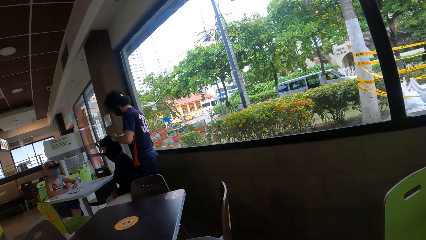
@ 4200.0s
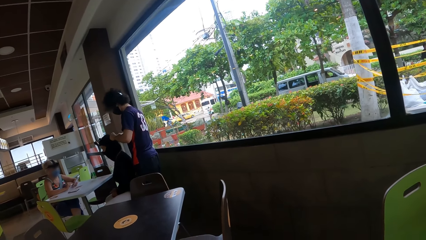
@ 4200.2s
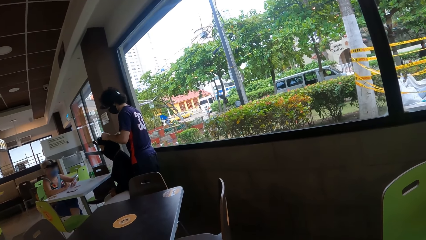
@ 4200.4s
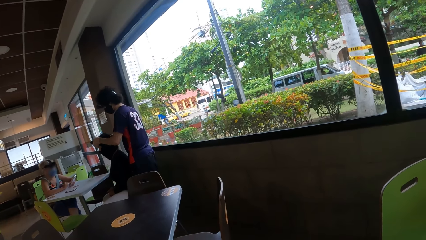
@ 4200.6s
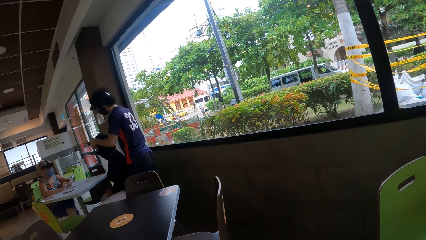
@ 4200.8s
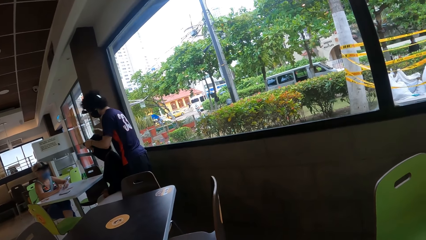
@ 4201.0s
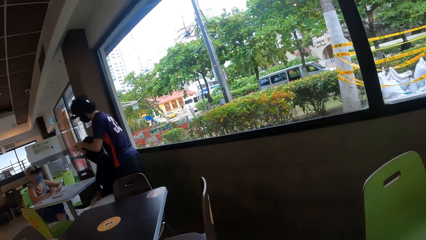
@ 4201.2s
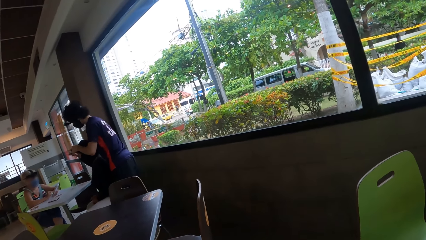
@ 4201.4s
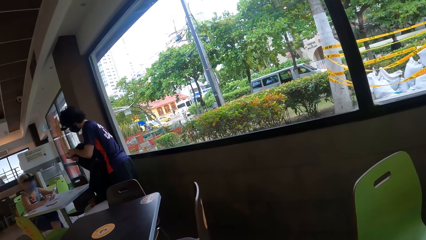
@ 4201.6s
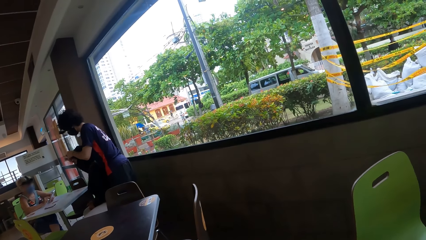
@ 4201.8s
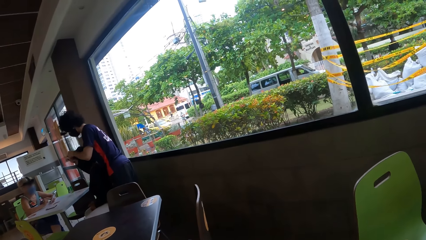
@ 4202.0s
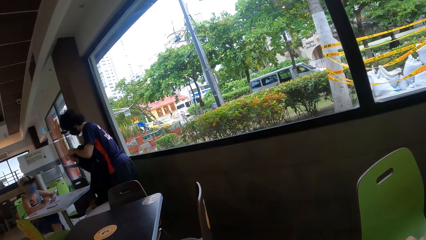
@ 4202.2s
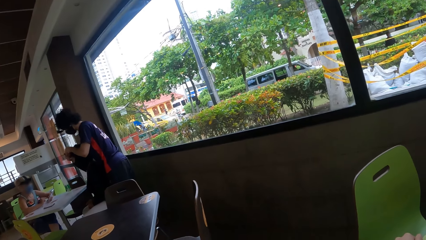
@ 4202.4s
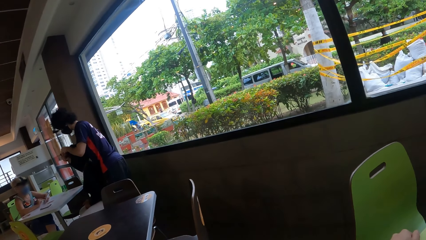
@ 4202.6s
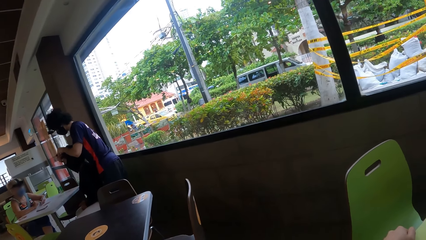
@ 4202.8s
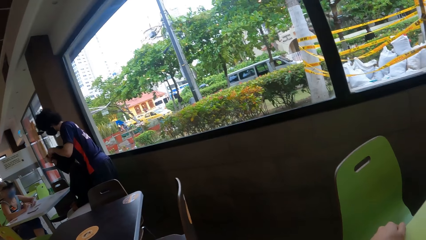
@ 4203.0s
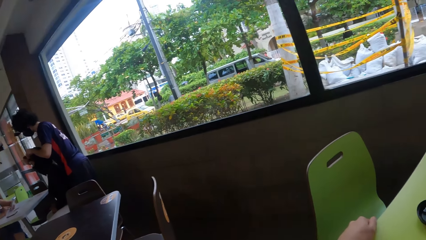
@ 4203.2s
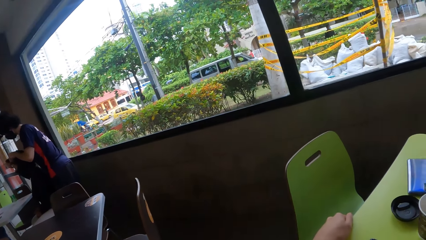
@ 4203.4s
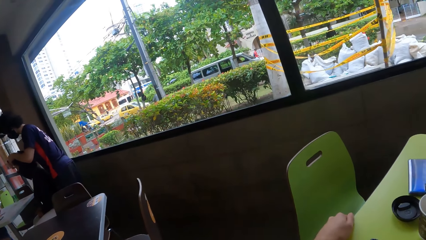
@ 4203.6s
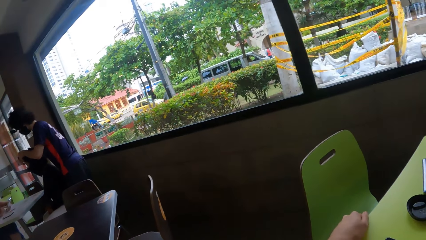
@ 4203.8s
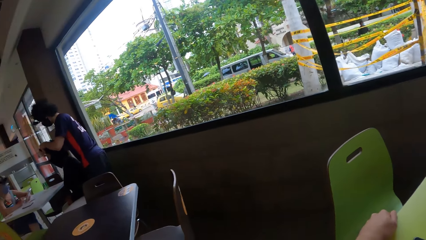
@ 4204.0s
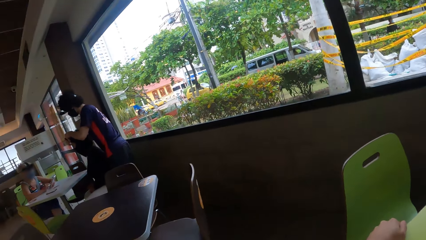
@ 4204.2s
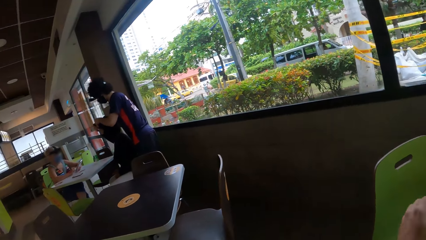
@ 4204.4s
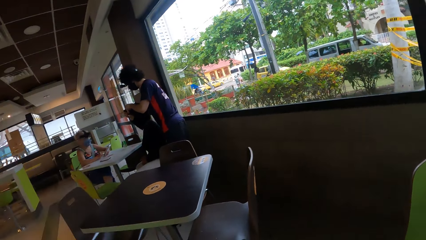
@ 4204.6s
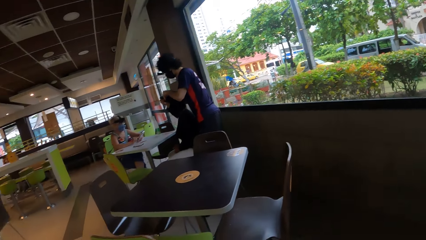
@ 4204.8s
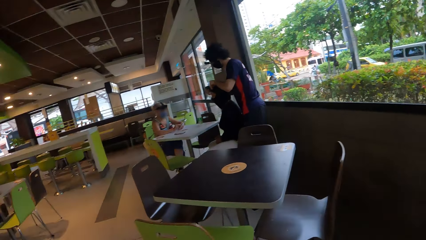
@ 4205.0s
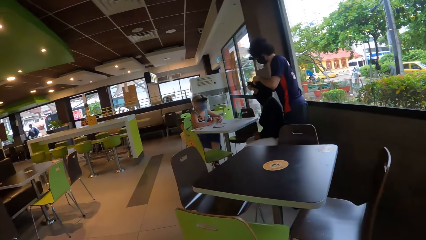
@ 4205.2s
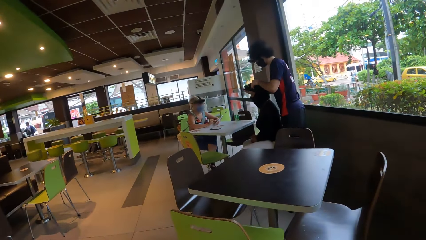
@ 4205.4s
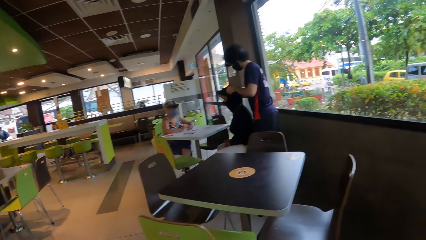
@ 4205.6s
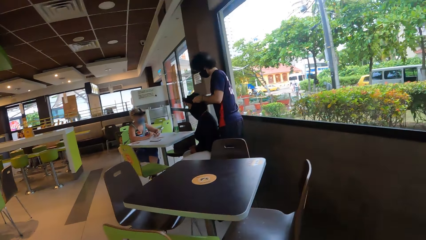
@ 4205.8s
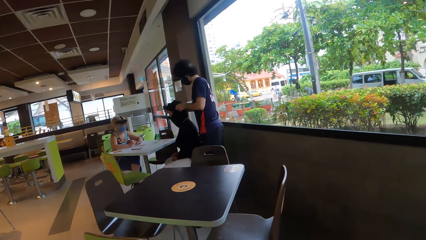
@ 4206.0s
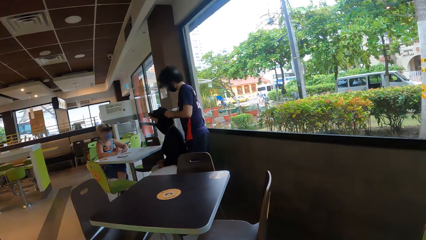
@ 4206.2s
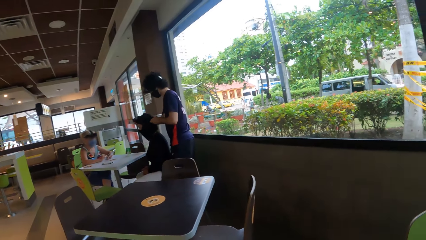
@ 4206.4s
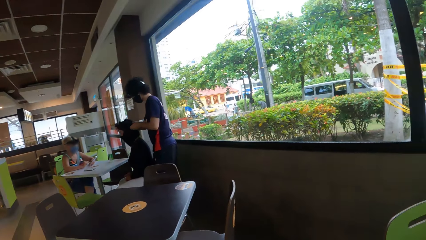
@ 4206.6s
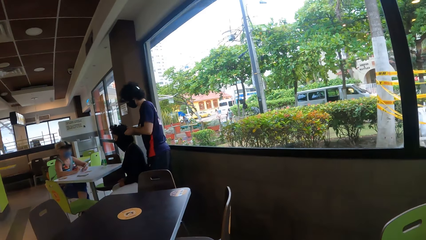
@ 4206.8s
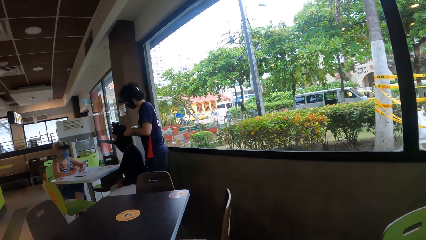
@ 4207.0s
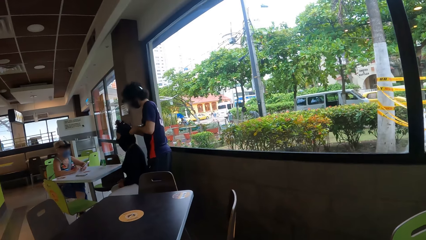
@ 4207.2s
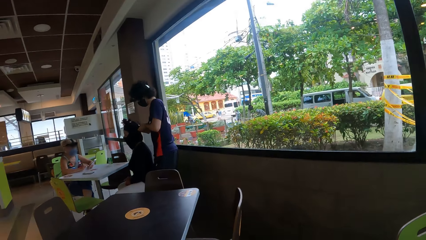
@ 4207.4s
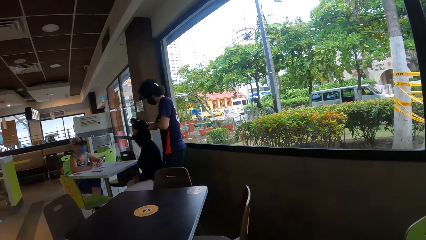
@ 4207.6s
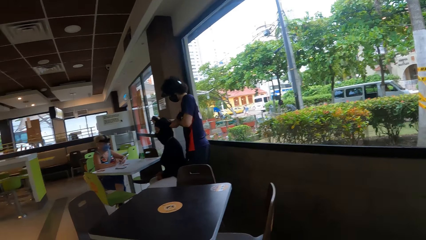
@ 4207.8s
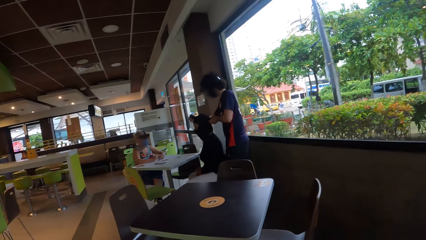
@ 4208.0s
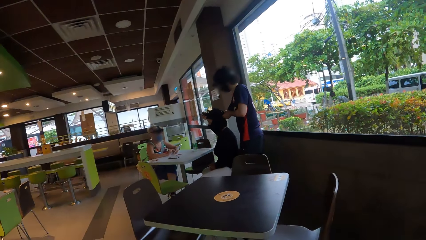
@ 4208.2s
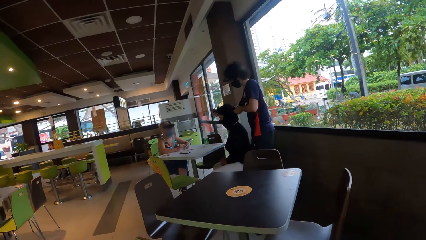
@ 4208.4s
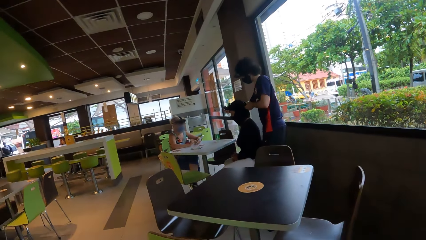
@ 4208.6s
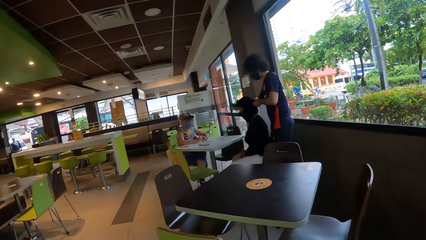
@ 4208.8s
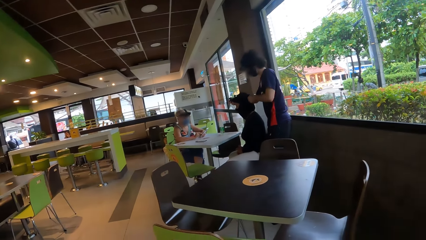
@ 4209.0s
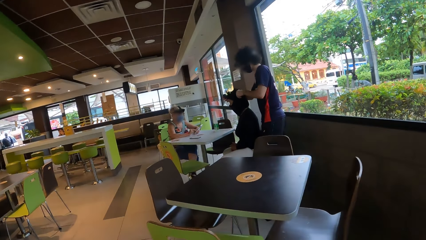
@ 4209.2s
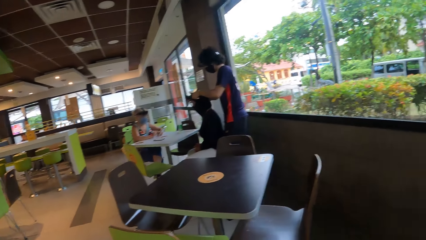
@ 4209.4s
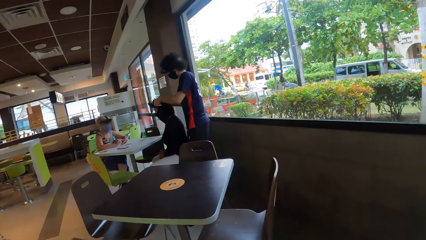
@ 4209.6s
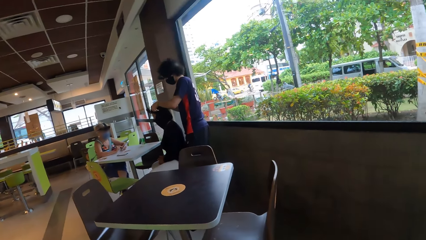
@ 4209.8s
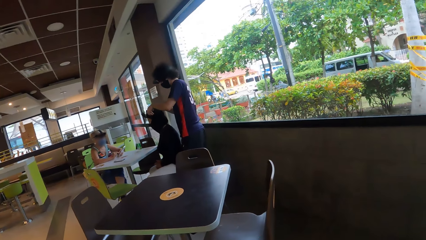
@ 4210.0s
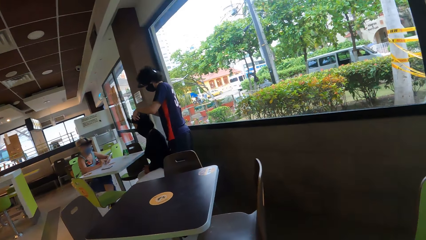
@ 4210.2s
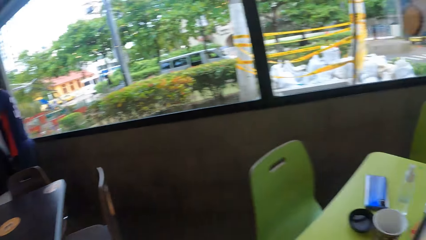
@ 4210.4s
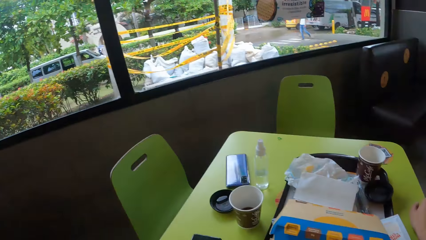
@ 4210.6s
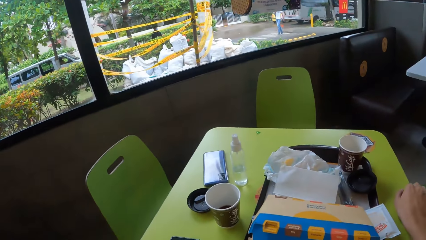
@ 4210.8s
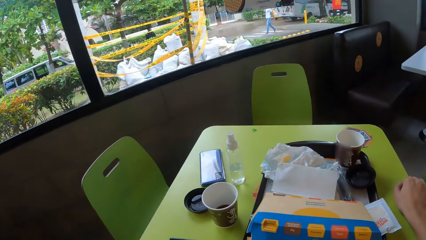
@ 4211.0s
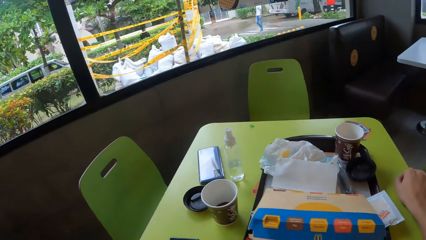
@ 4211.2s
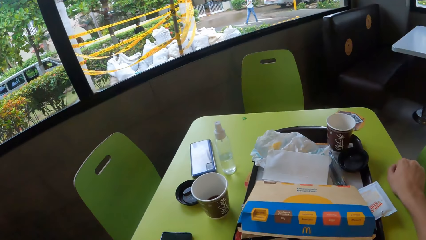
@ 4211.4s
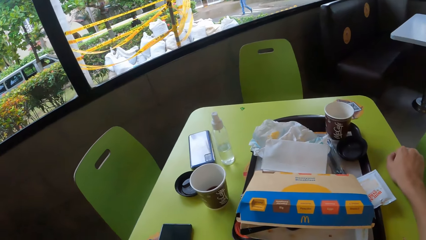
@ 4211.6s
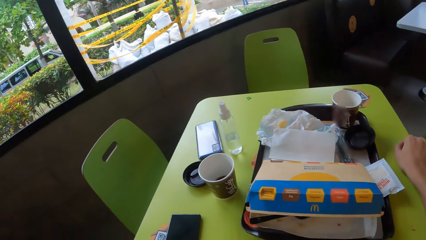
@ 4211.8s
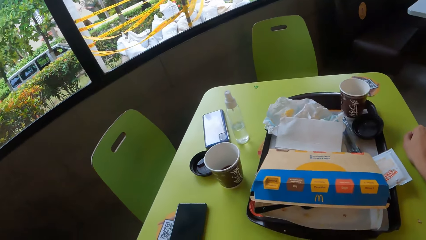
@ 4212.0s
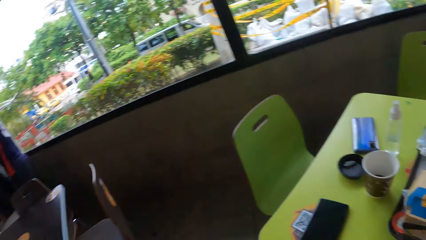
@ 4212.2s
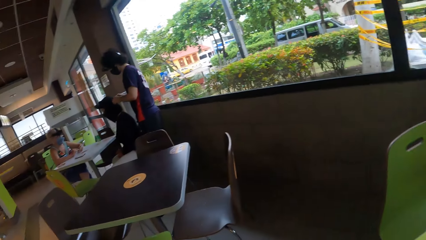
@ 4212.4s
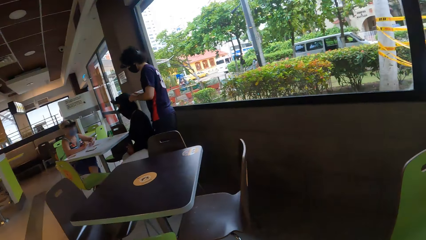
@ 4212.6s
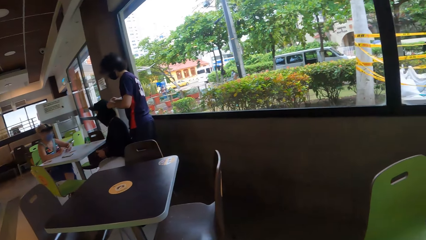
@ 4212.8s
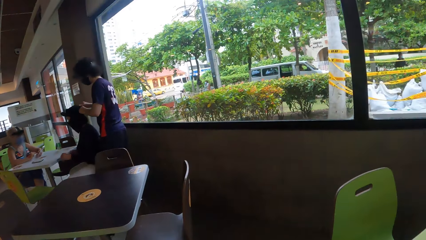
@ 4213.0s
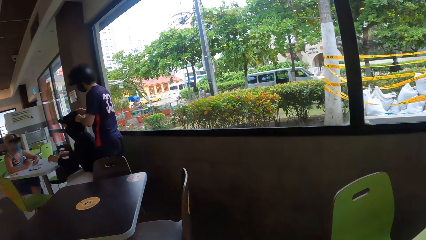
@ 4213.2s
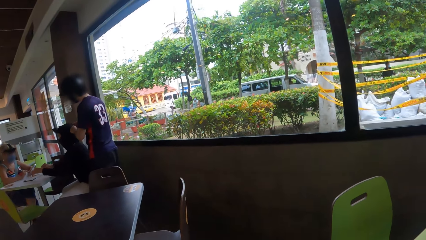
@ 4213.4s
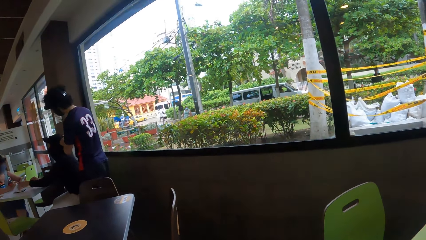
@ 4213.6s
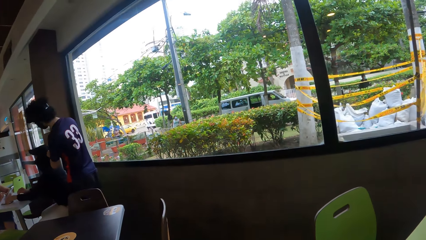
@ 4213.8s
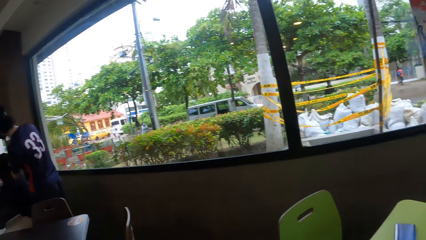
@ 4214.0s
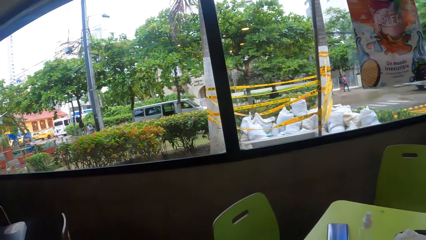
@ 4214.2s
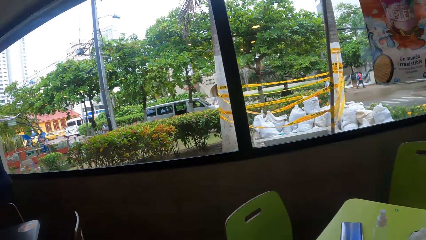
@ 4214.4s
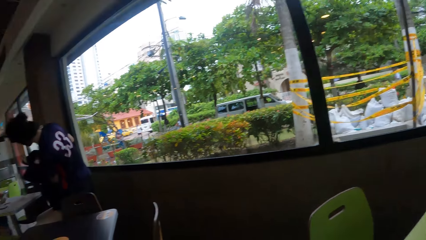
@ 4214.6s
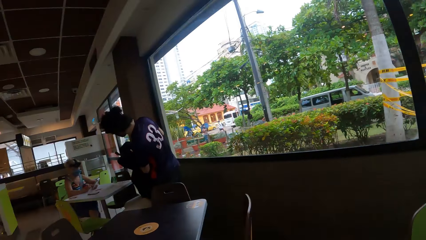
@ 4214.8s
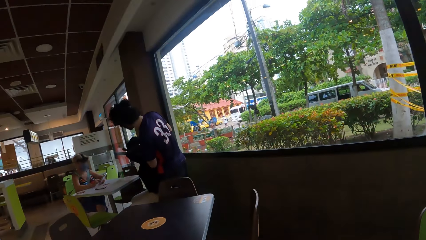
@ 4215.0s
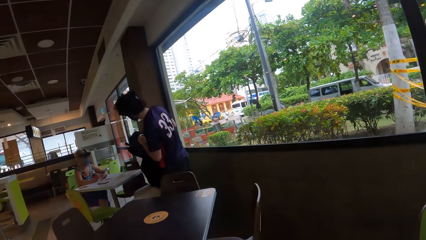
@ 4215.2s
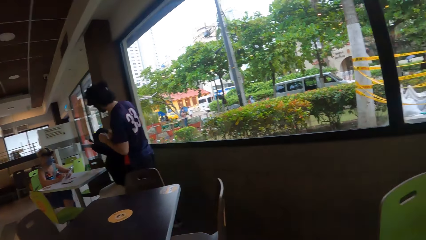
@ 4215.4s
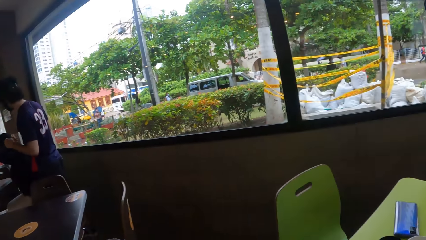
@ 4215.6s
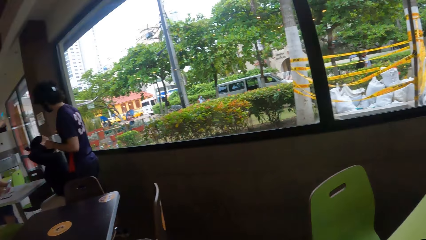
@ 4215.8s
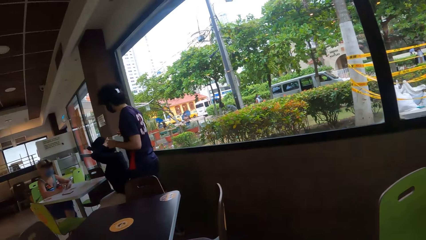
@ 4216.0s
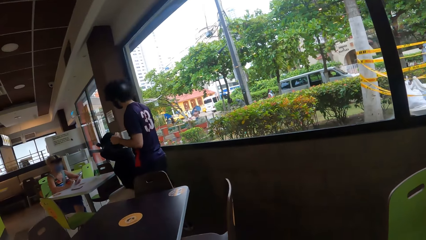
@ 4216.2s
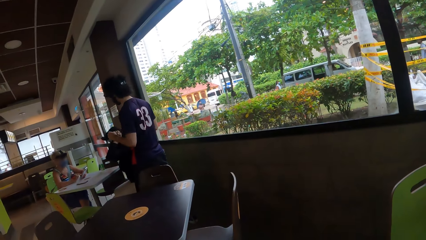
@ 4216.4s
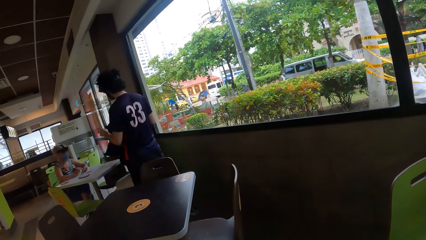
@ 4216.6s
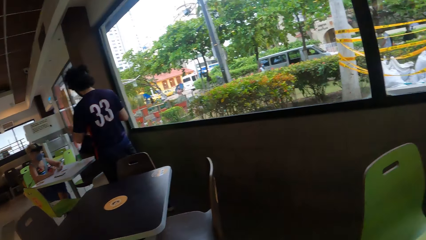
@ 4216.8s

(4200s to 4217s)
The camera wearer moves her left hand from the table. She looks around the room, looks around a man, looks around the table, looks around the man.
